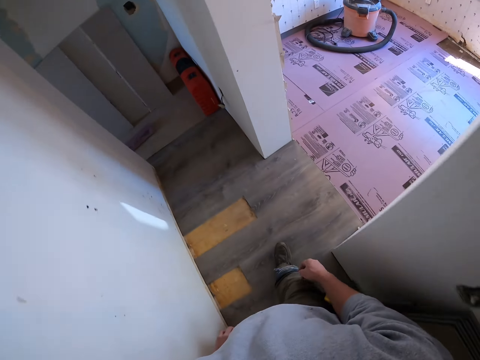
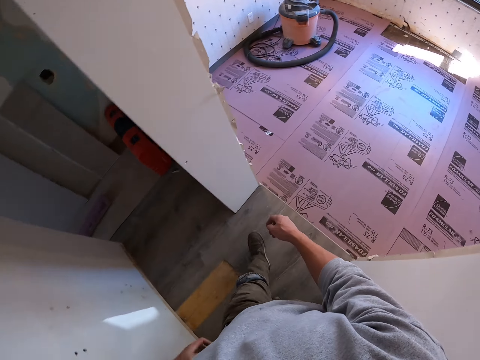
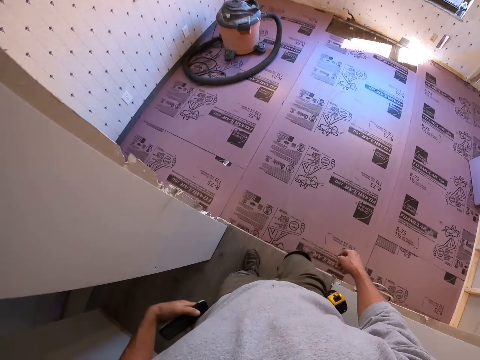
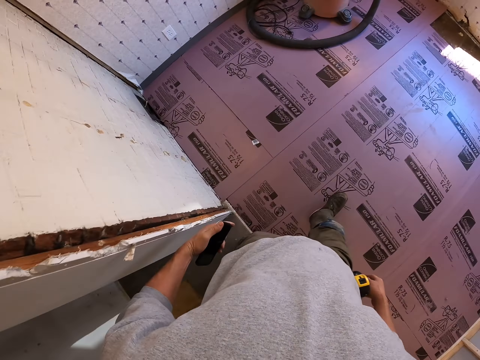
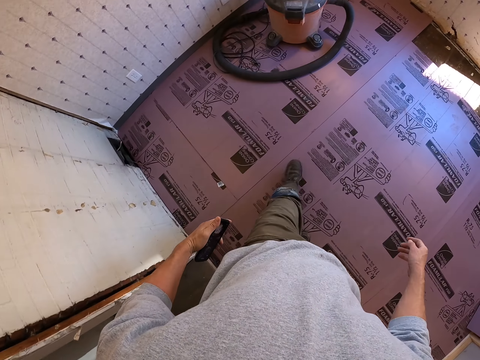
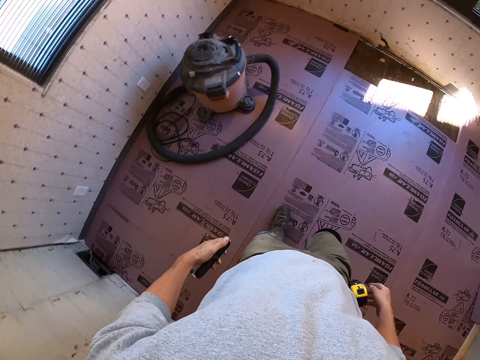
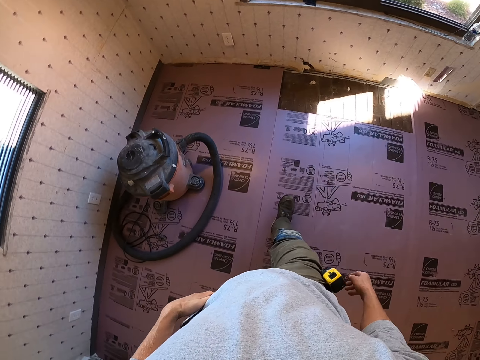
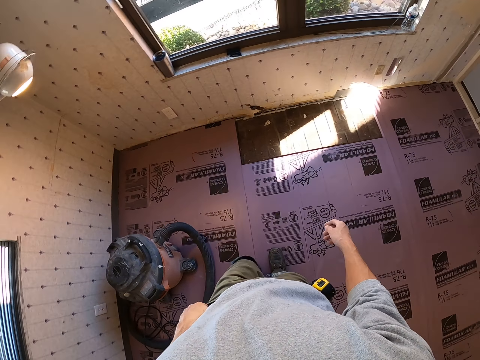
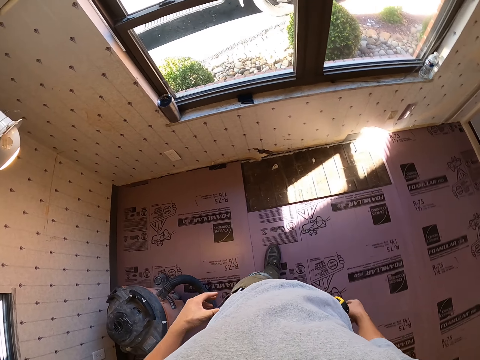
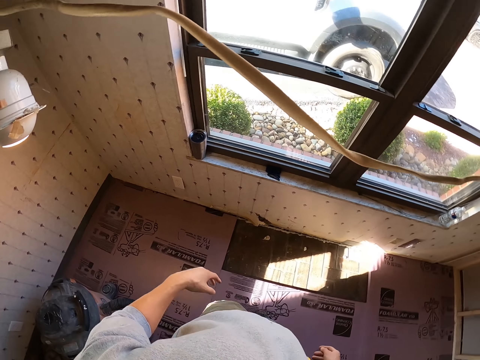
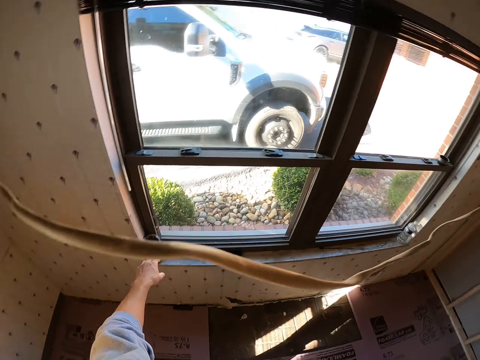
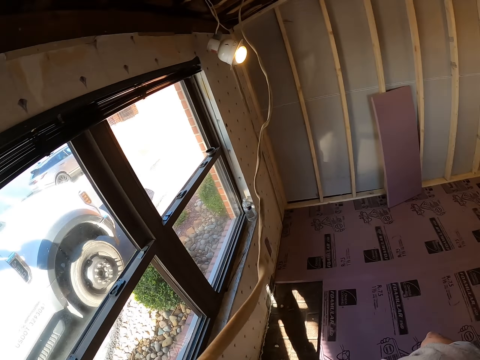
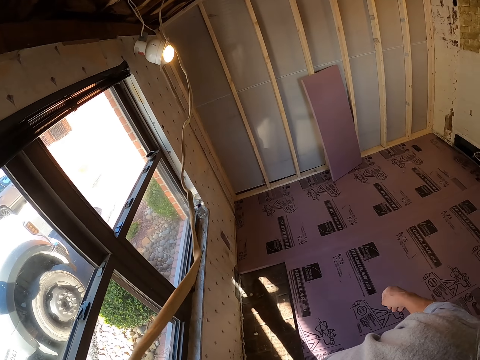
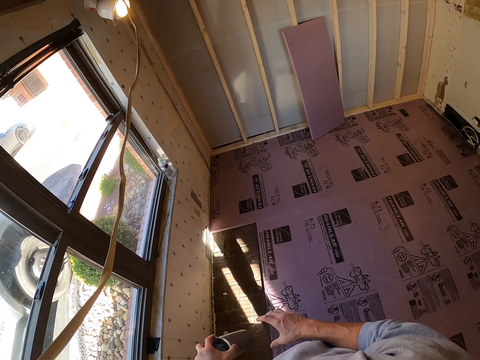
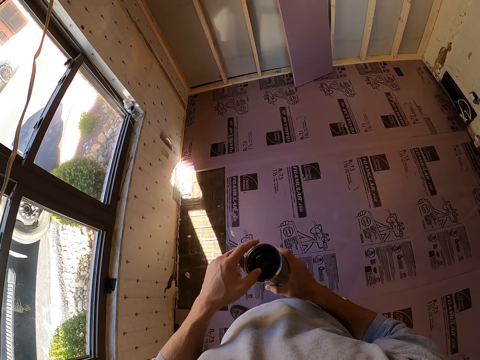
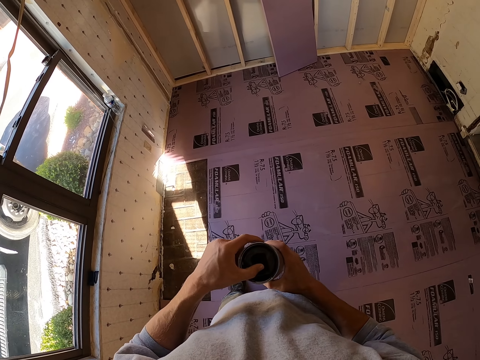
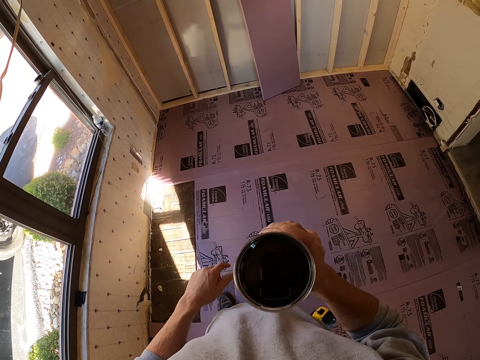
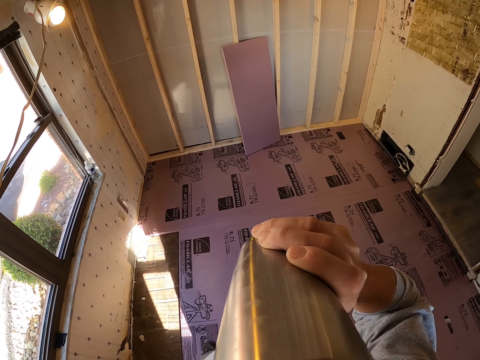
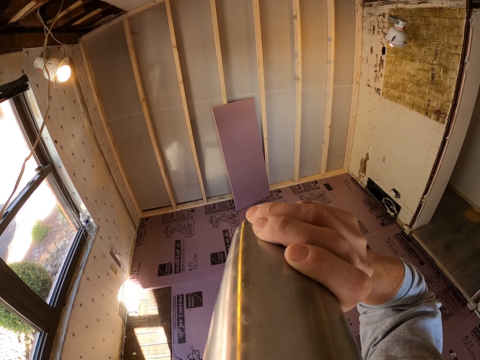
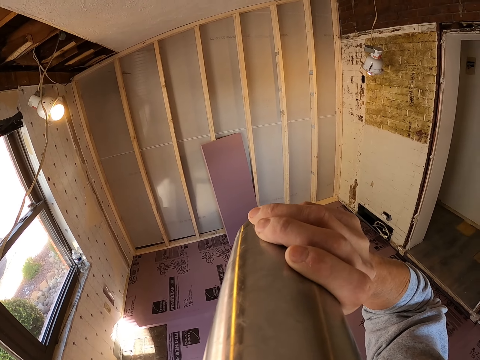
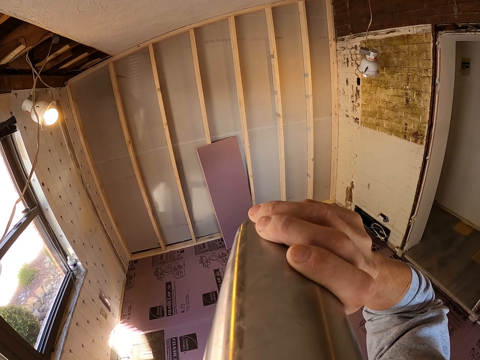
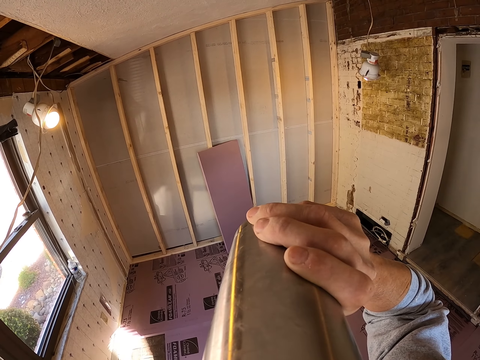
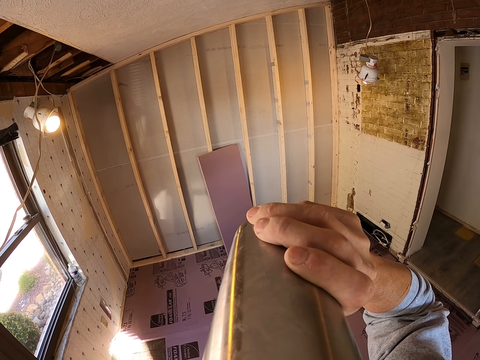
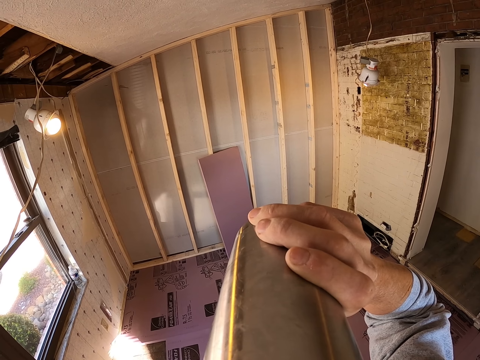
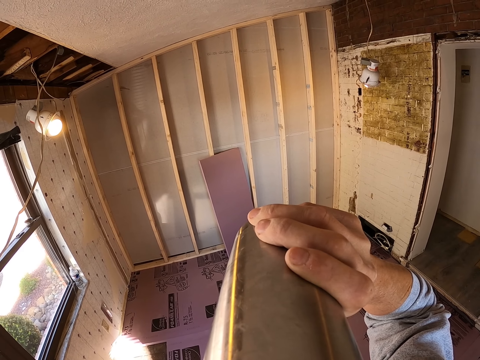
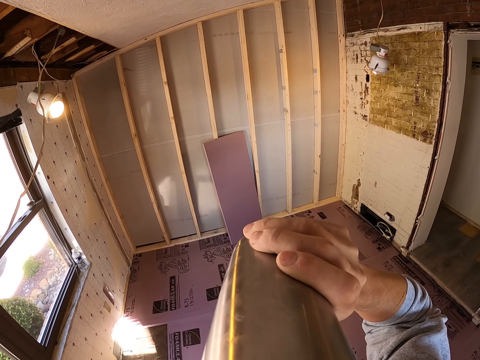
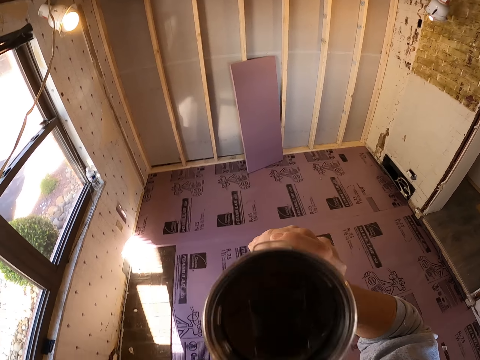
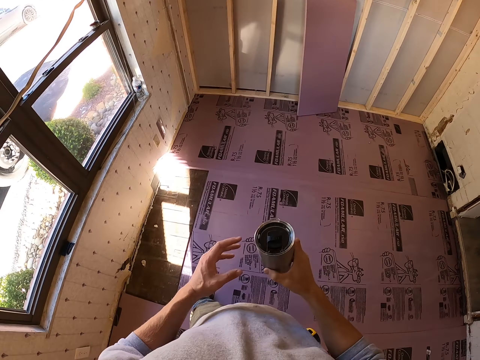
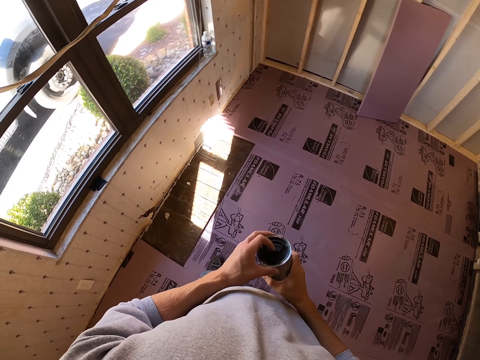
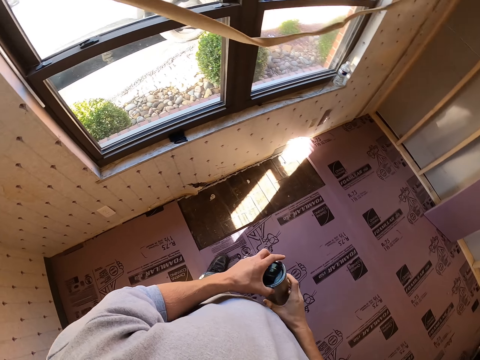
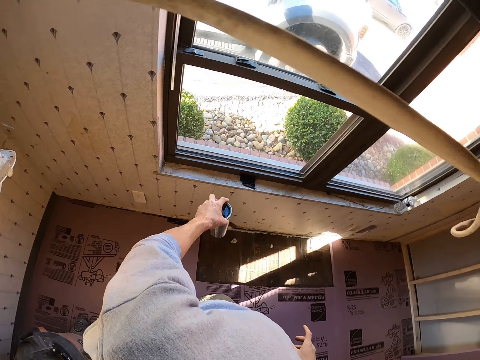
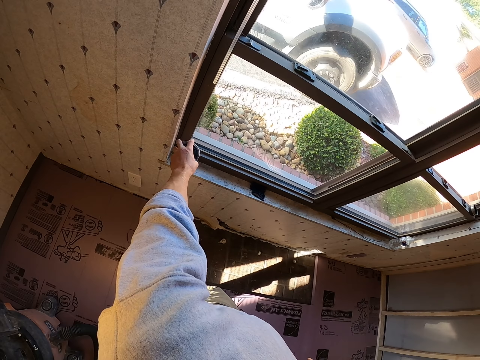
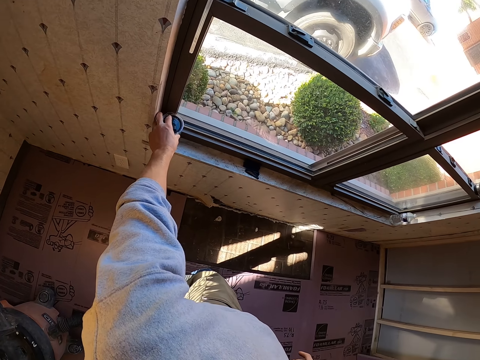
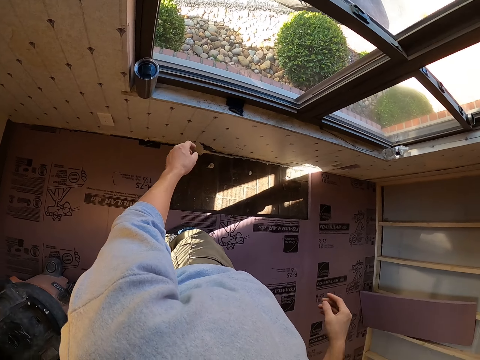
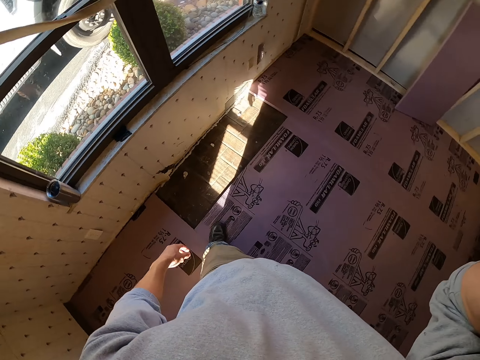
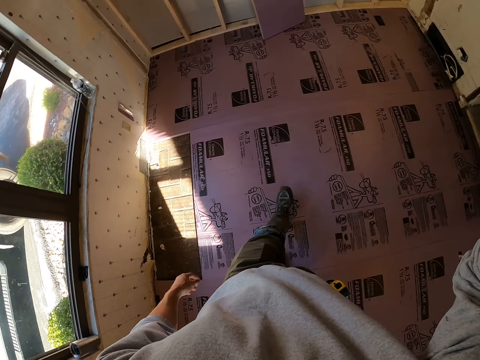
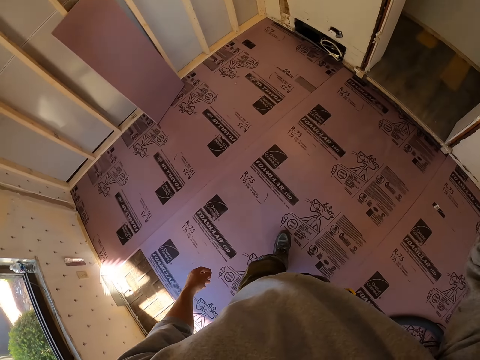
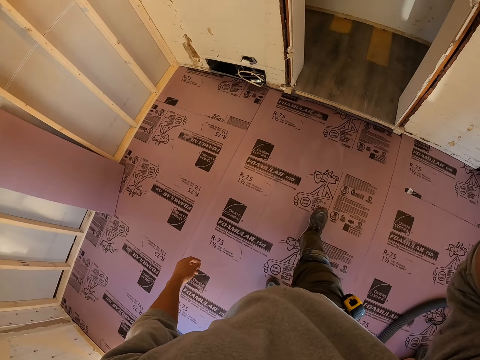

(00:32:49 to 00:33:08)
The camera wearer holds the phone with the left hand. They put the phone in the pocket. They walk toward the wall. They pick up a mug. They look around the room. They hold the cup. They drink from the mug. They hold the cup. They put the cup beside the window. They lift the hand.
